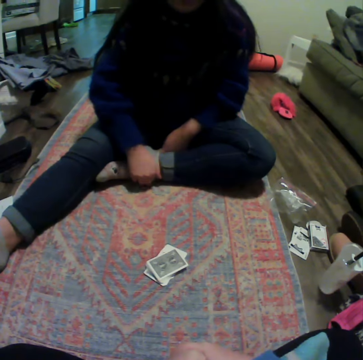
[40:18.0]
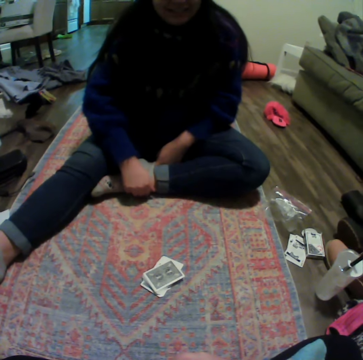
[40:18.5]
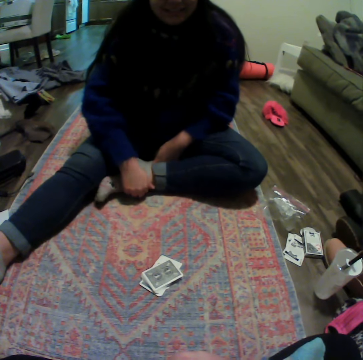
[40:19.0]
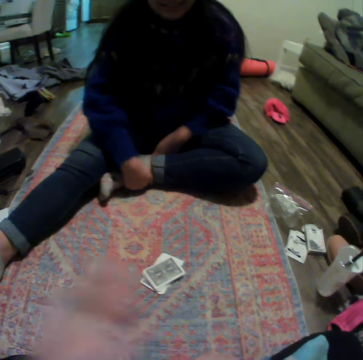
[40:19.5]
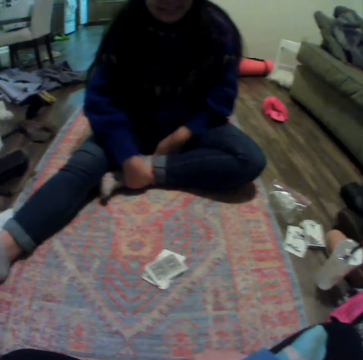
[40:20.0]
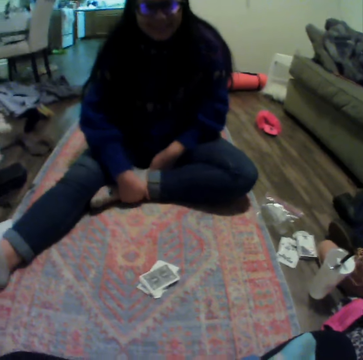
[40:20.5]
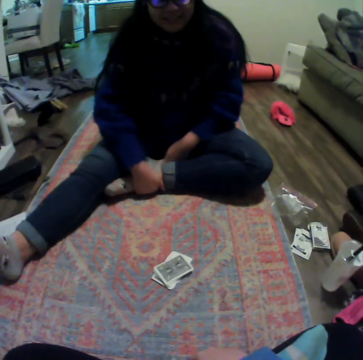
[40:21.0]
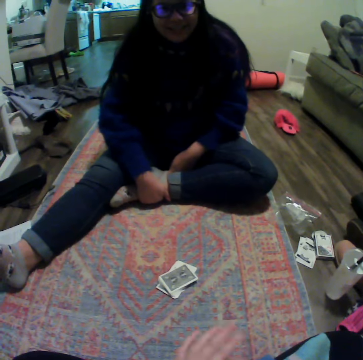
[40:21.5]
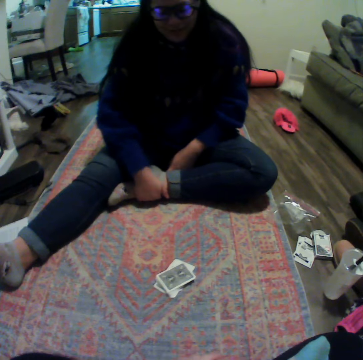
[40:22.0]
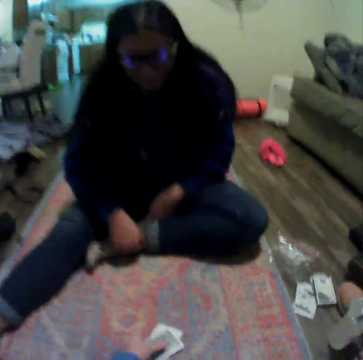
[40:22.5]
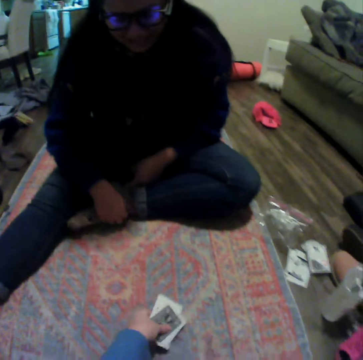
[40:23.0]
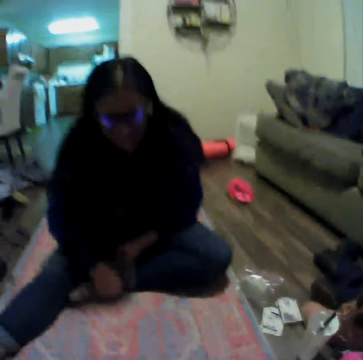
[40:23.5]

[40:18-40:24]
The camera wearer moves hands. They pick the cards on the carpet.

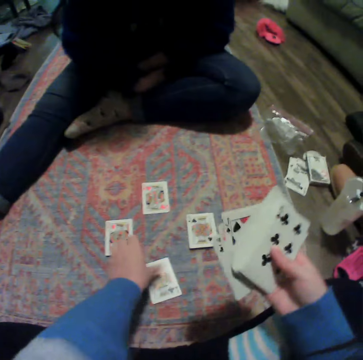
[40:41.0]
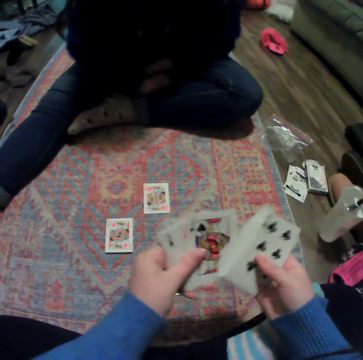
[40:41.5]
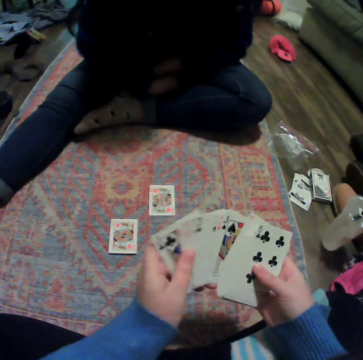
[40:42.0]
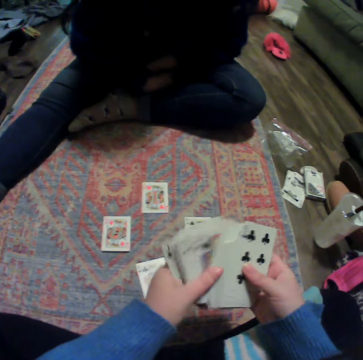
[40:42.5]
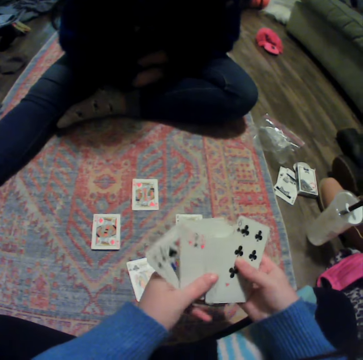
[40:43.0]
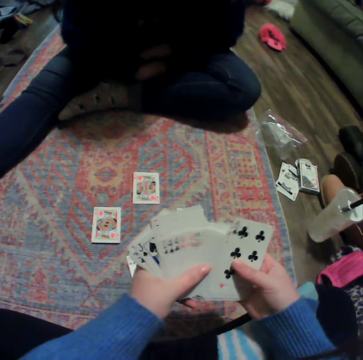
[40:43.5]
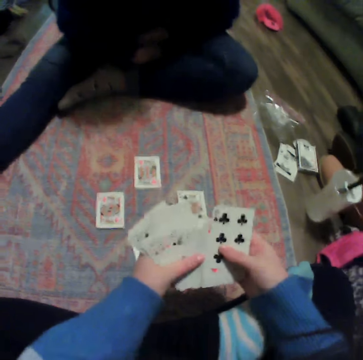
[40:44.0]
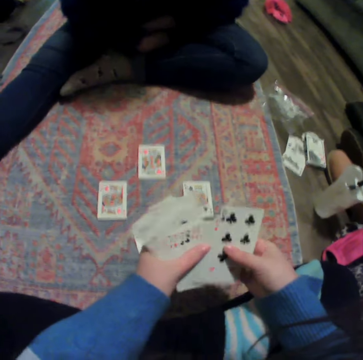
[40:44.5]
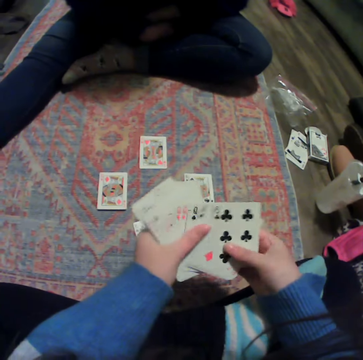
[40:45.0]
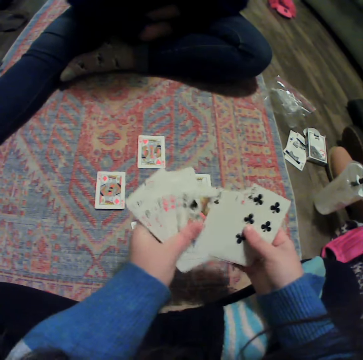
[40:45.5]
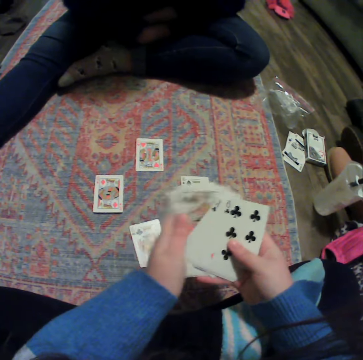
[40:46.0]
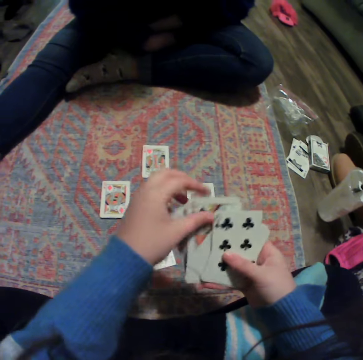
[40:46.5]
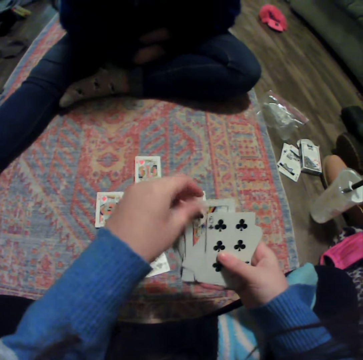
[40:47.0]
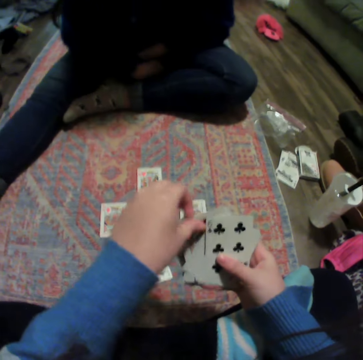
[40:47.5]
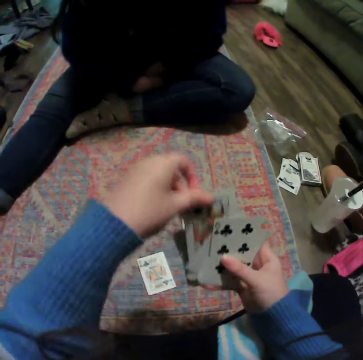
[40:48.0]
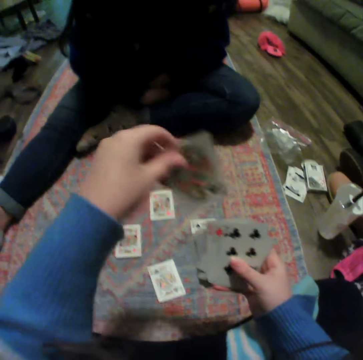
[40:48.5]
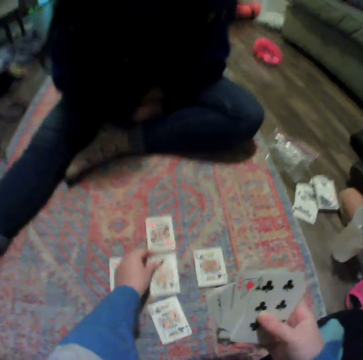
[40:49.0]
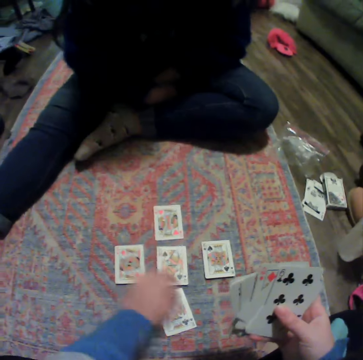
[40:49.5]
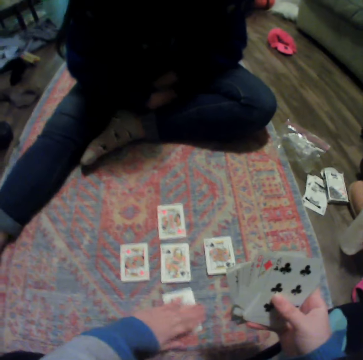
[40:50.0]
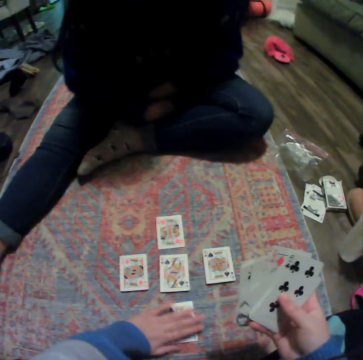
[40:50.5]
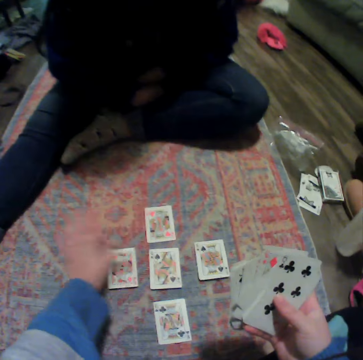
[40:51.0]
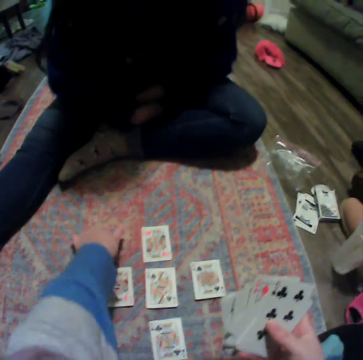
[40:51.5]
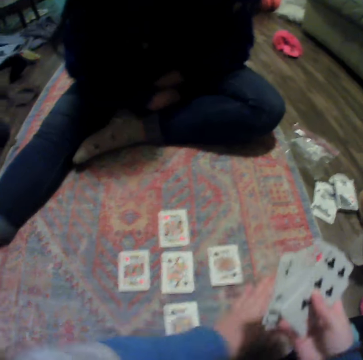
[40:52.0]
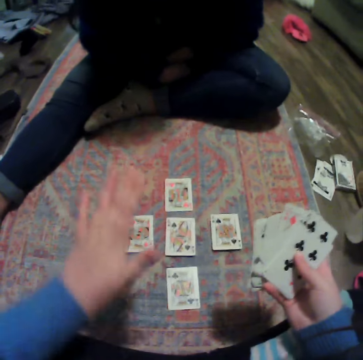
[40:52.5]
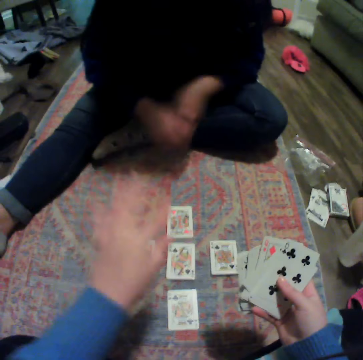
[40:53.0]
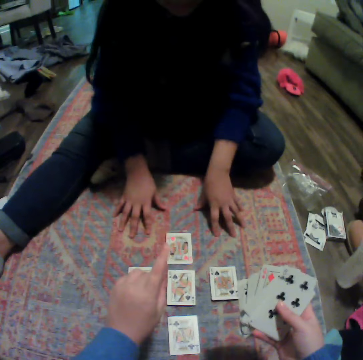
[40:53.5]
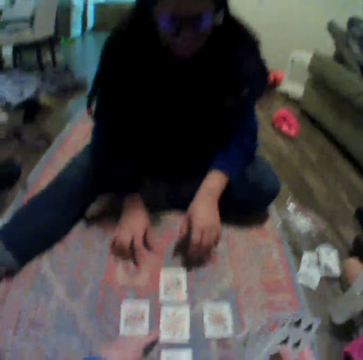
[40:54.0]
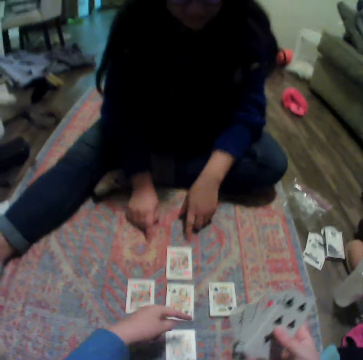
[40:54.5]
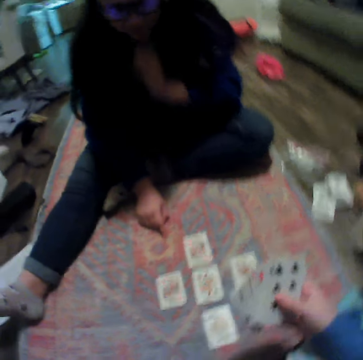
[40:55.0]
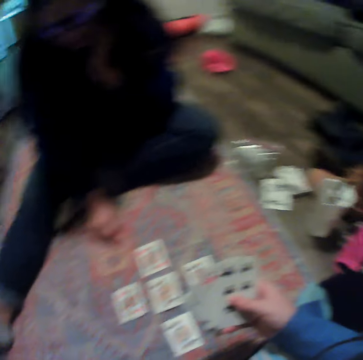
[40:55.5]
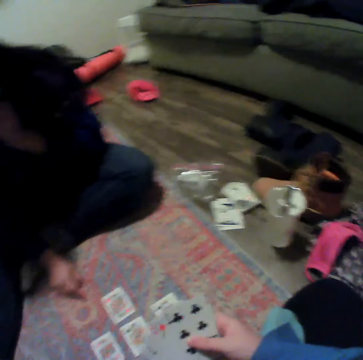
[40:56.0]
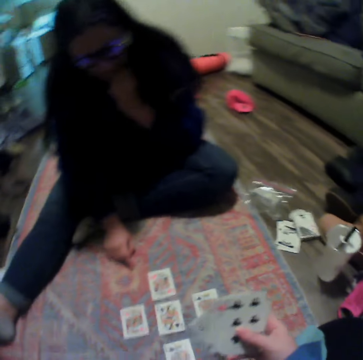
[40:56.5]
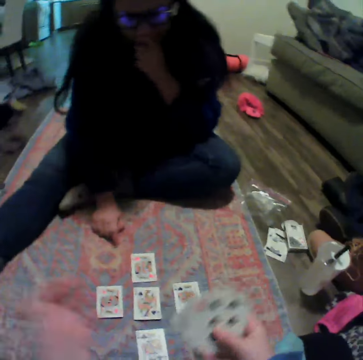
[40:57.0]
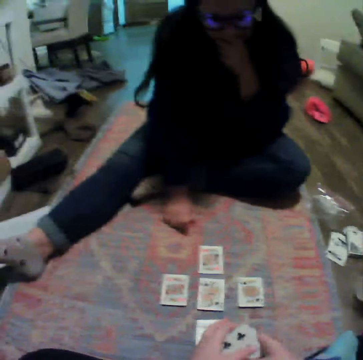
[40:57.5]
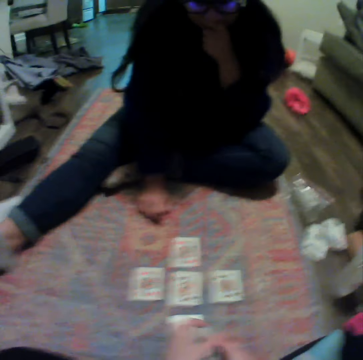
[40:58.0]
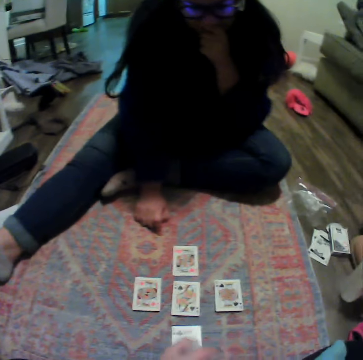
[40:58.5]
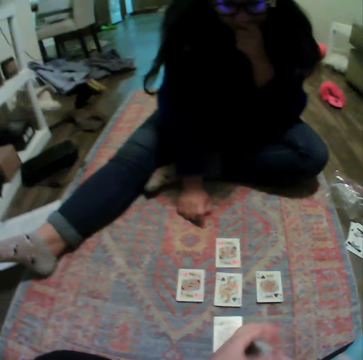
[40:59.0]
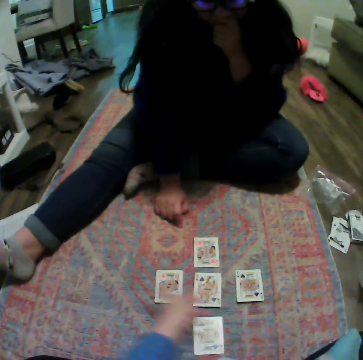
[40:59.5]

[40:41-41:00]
The camera wearer organizes the cards. They spread the cards. They put a card down. They move a hand. A woman places her hands on the carpet. The camera wearer talks to the woman. The woman holds her chin with her hand. The camera wearer moves a hand.

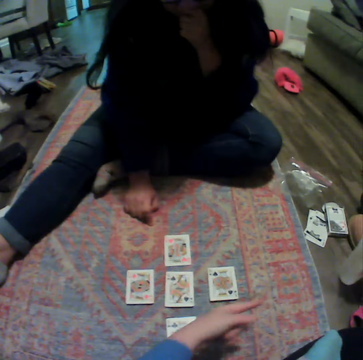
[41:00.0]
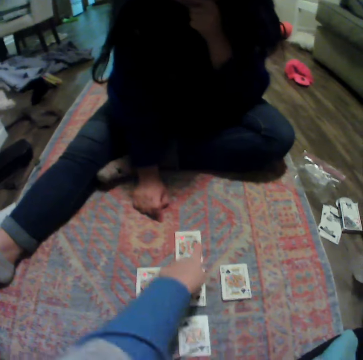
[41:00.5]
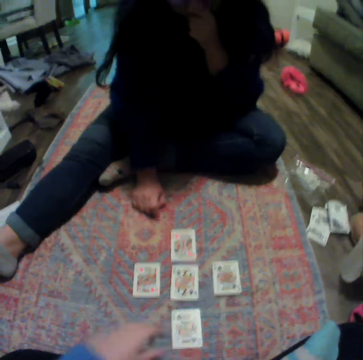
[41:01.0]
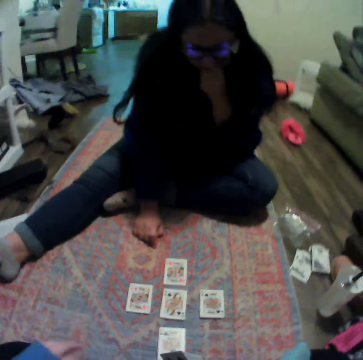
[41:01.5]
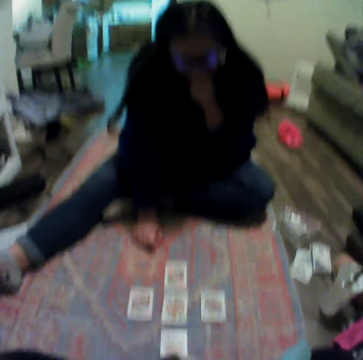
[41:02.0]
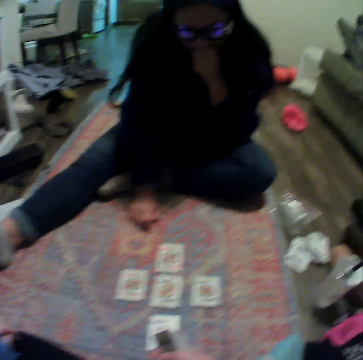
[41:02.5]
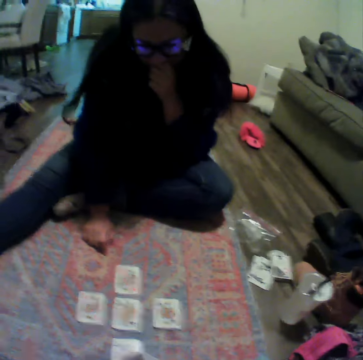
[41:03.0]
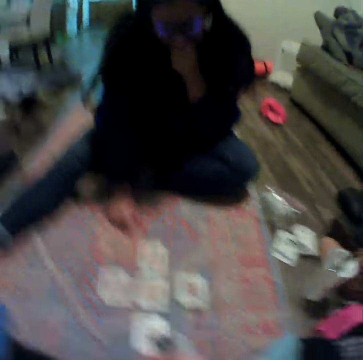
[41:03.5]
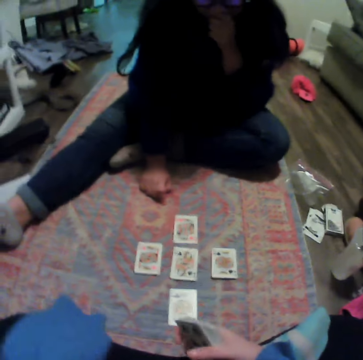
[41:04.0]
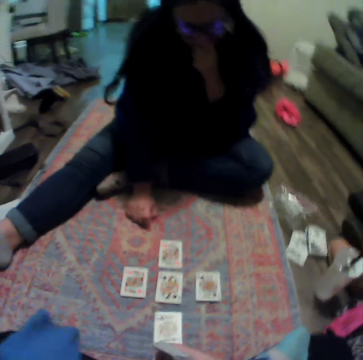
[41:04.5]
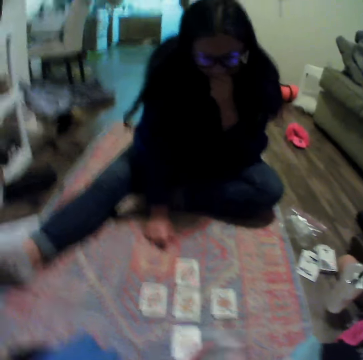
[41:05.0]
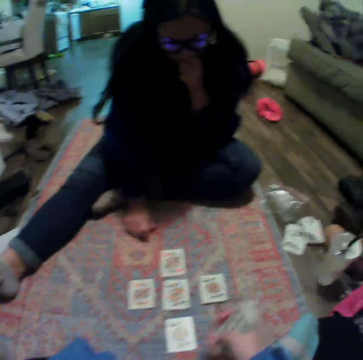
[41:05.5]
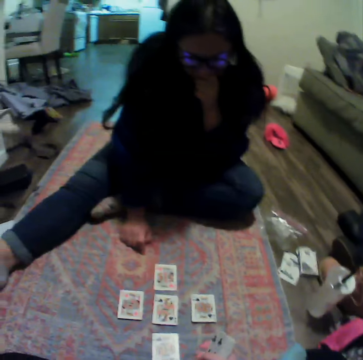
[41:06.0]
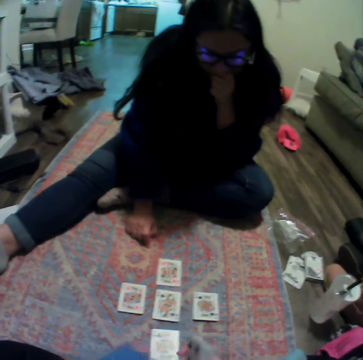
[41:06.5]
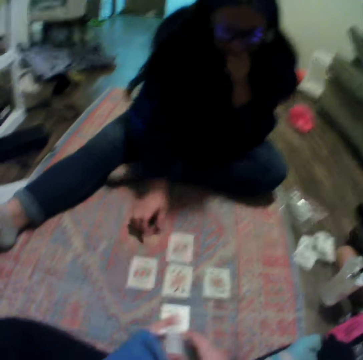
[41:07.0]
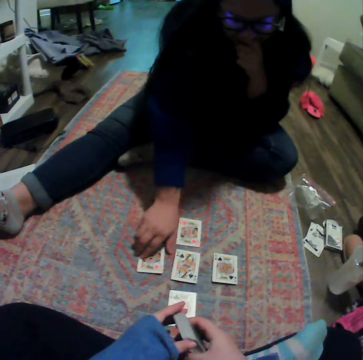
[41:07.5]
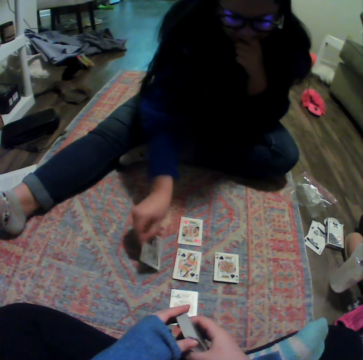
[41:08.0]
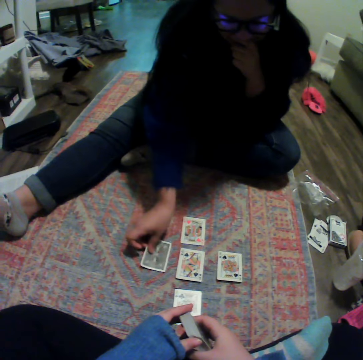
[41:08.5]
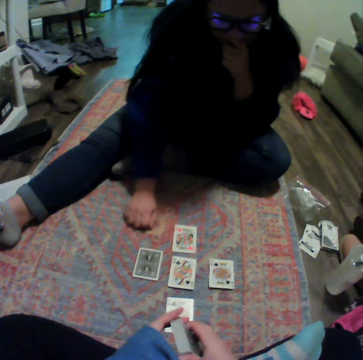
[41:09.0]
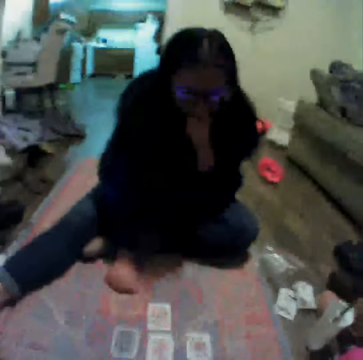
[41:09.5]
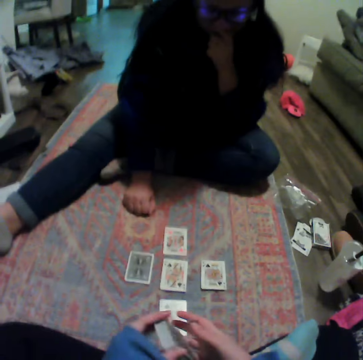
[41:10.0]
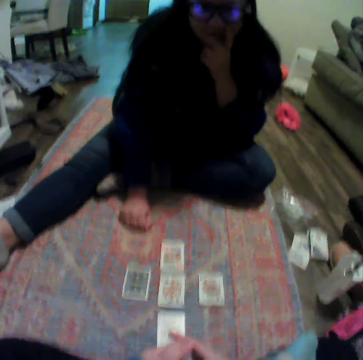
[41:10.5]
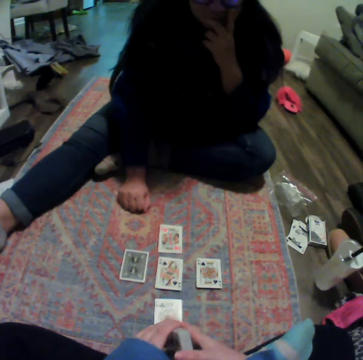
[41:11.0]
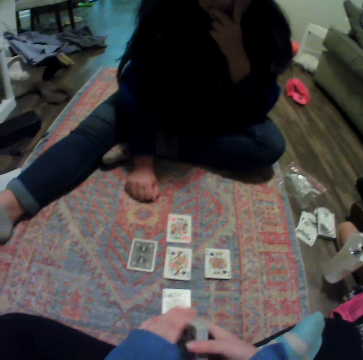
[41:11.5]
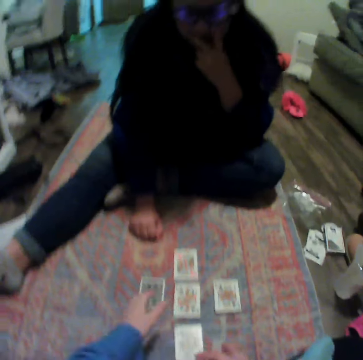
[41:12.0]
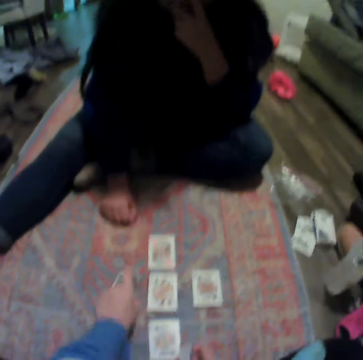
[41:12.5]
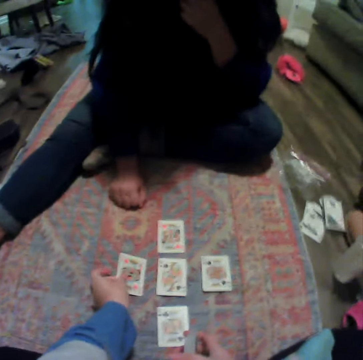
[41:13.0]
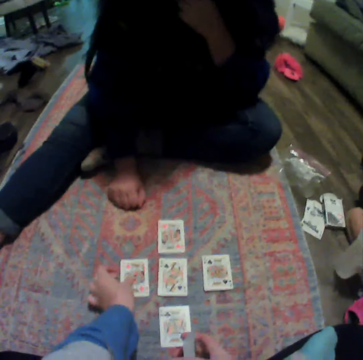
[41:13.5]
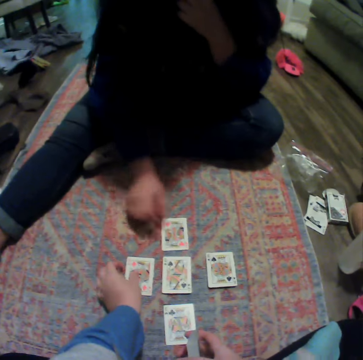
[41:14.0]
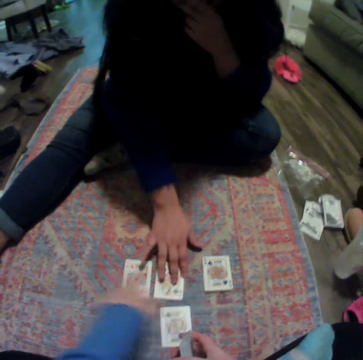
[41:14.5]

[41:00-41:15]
The camera wearer moves a hand. They point out on the cards. A woman overturns a card on the carpet. The camera wearer touches on the card. They overturn the card on the carpet.
